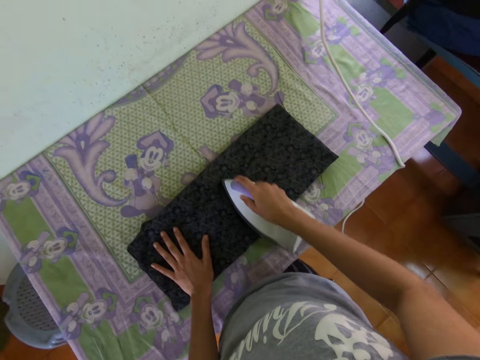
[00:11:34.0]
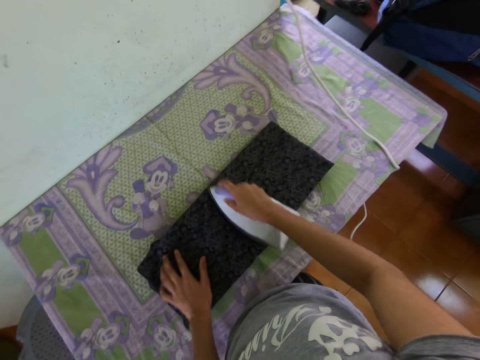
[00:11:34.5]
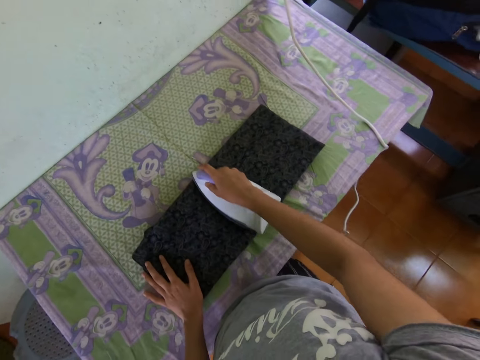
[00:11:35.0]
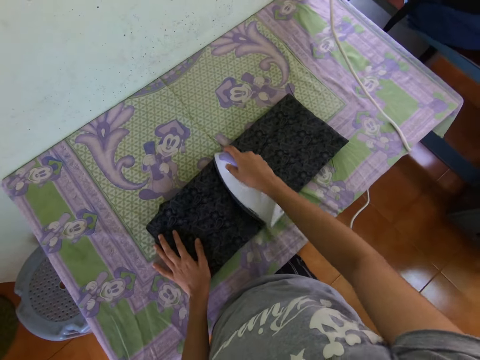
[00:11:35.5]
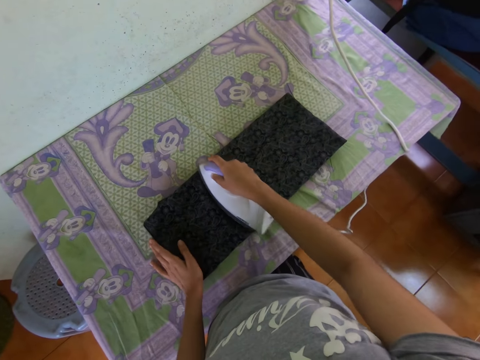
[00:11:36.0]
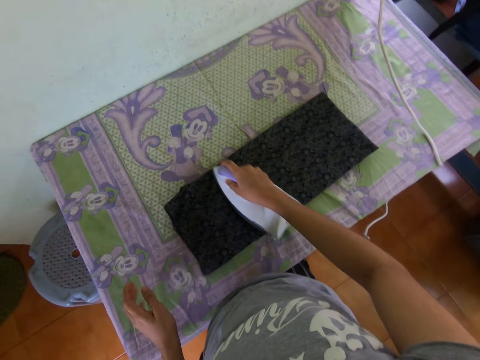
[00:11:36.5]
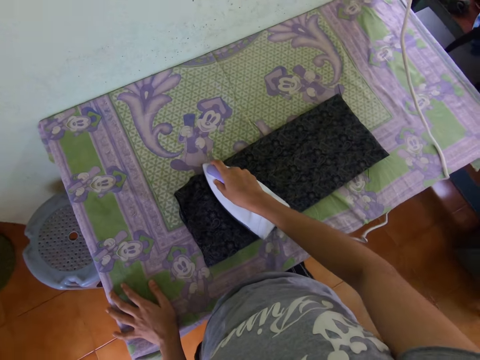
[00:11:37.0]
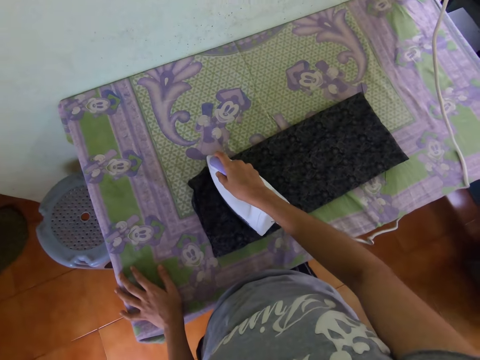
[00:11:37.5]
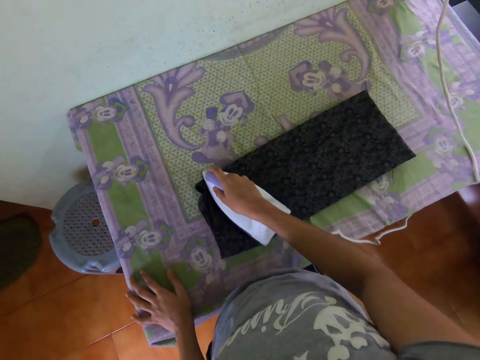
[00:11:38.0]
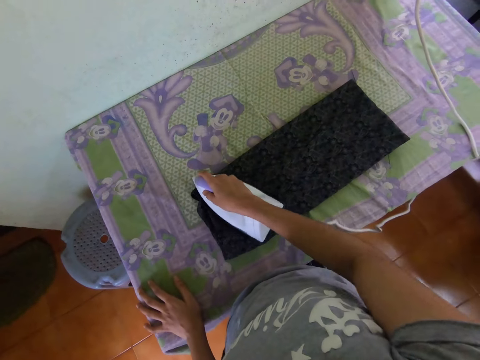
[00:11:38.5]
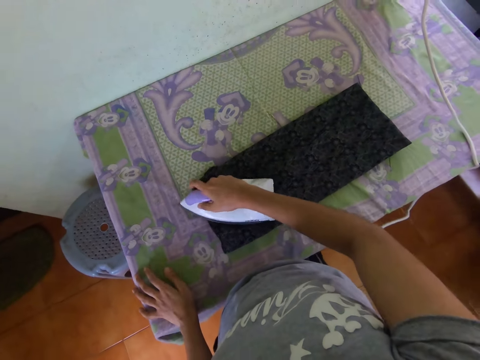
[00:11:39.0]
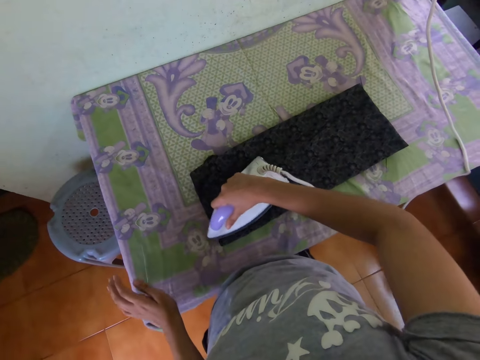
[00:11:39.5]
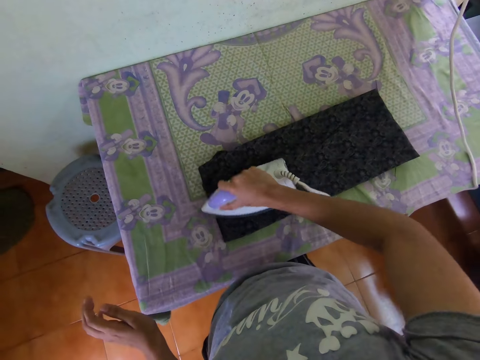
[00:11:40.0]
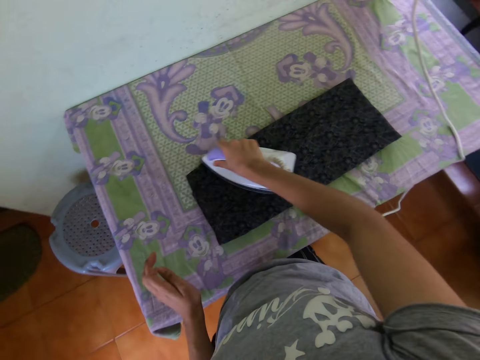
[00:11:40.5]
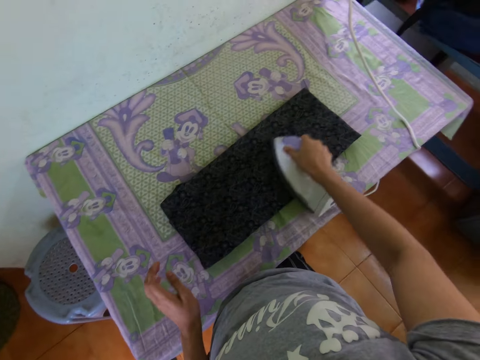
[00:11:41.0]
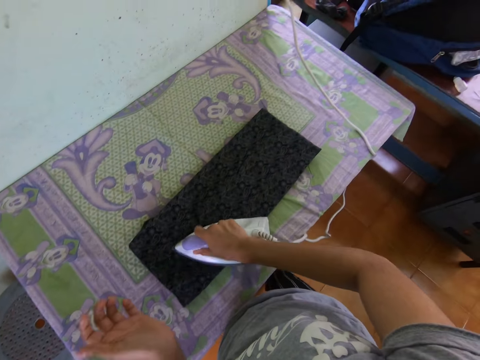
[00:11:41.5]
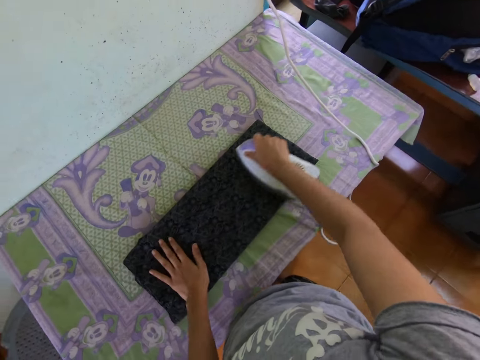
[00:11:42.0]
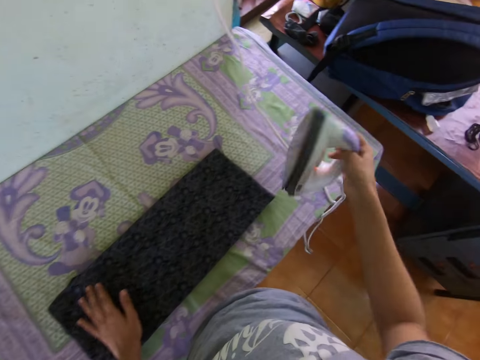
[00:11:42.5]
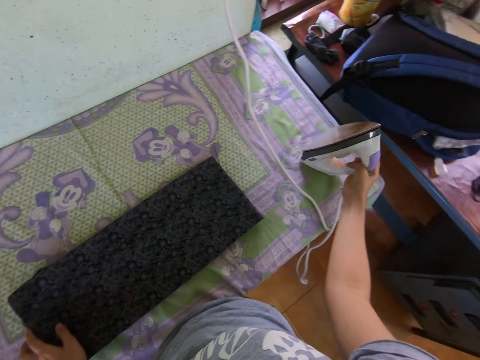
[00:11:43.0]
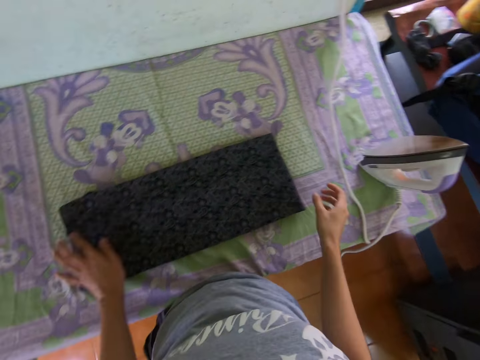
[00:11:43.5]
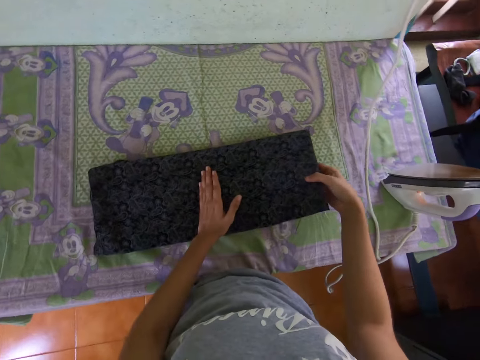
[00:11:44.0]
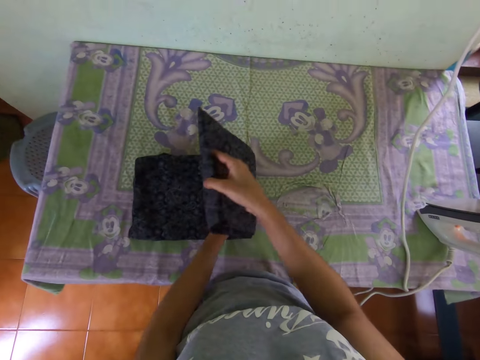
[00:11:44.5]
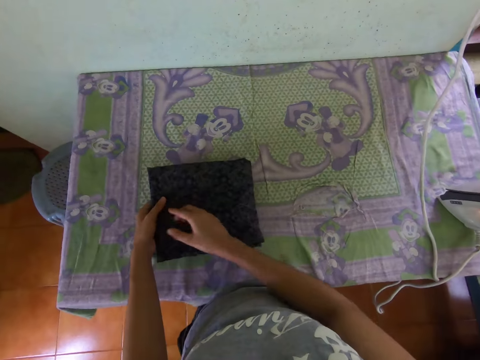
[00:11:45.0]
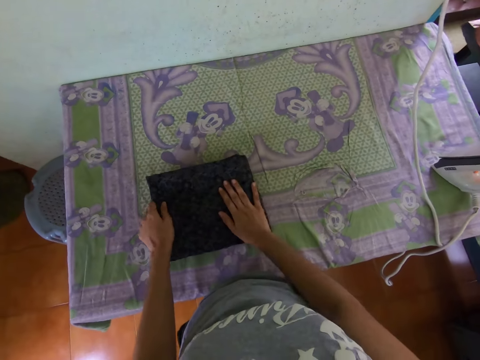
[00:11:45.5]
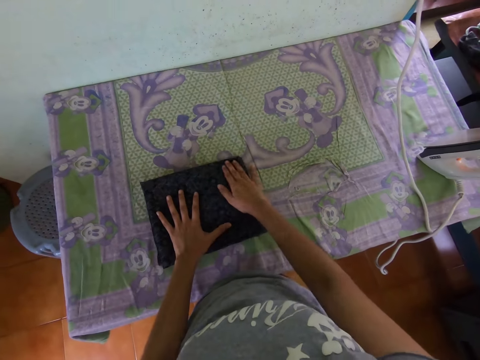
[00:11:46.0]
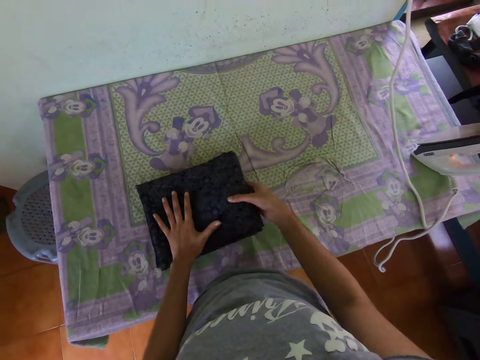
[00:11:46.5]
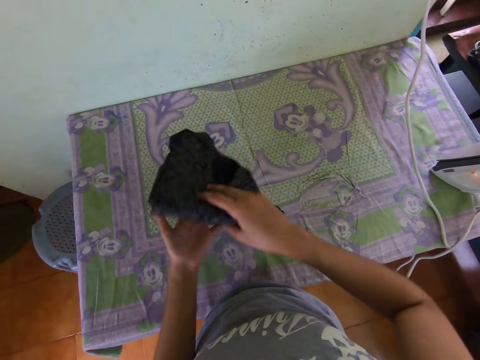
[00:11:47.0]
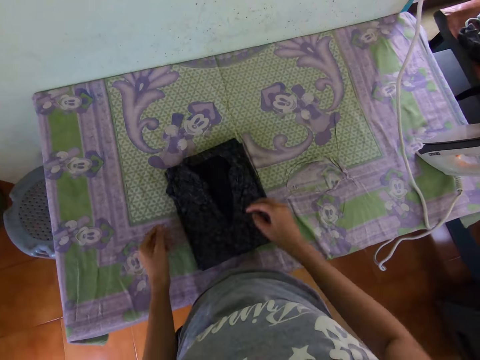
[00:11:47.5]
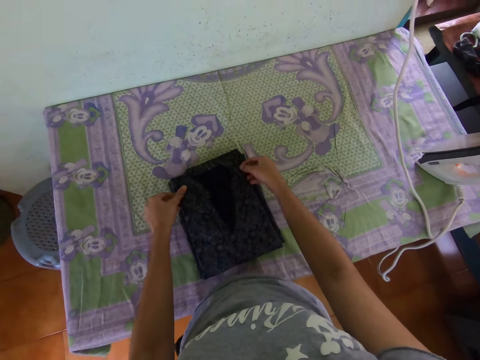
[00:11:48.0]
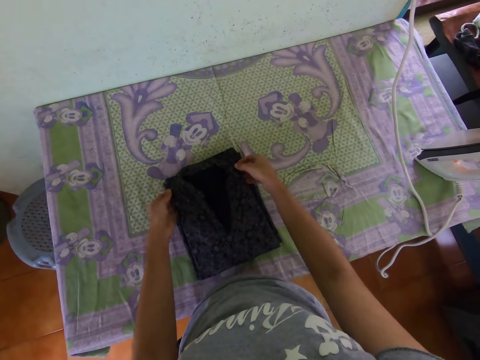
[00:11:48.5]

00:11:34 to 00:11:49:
The camera wearer places the iron box on the table. They fold the dress.

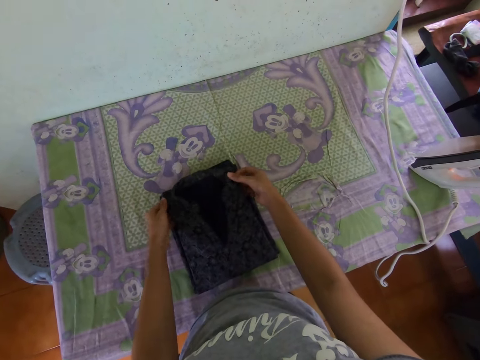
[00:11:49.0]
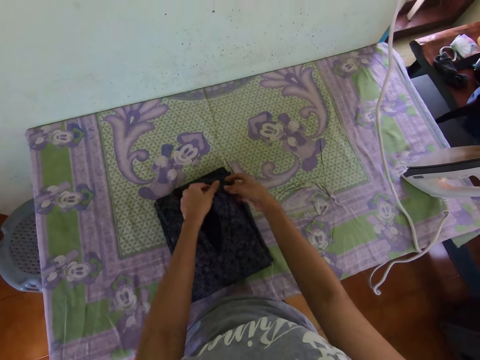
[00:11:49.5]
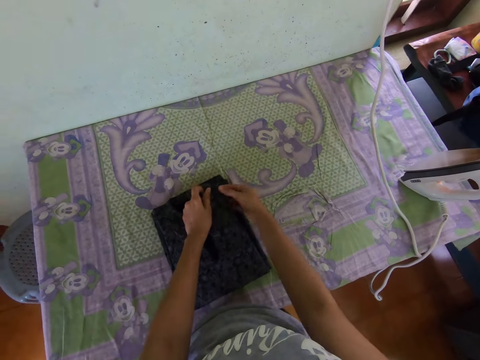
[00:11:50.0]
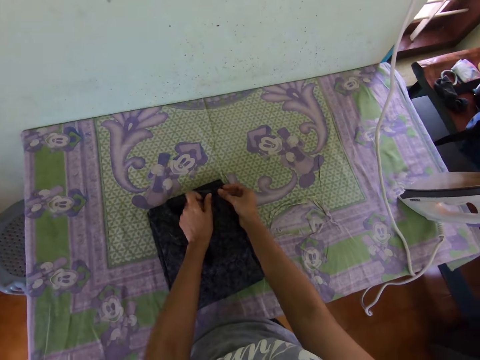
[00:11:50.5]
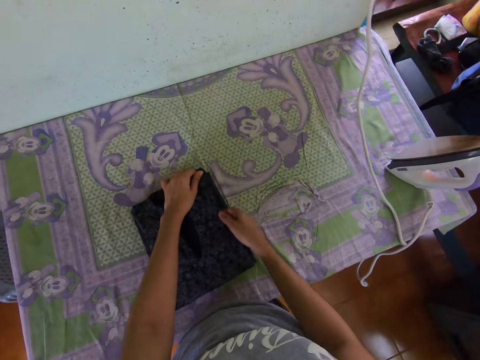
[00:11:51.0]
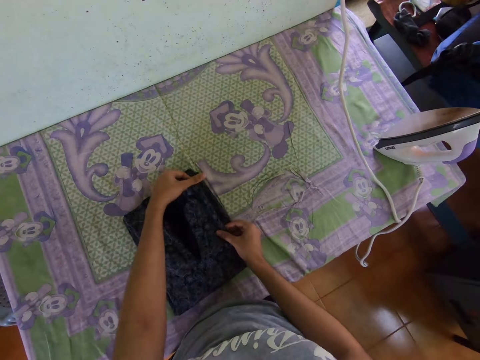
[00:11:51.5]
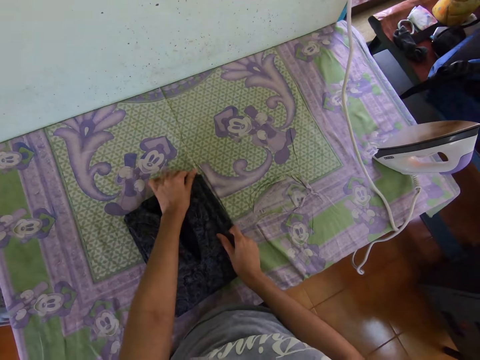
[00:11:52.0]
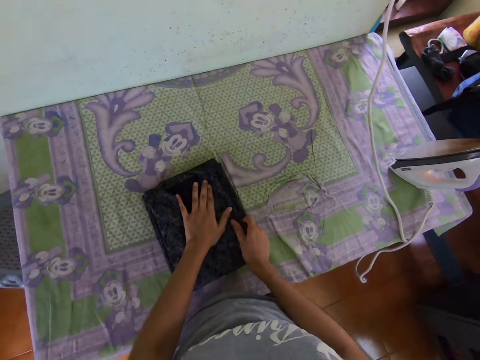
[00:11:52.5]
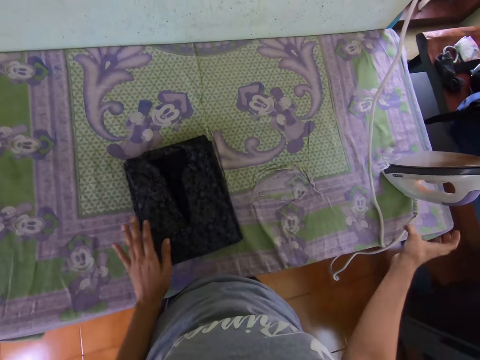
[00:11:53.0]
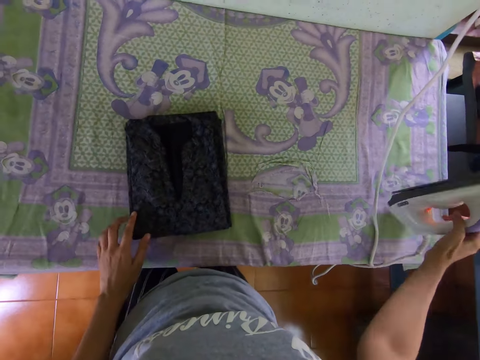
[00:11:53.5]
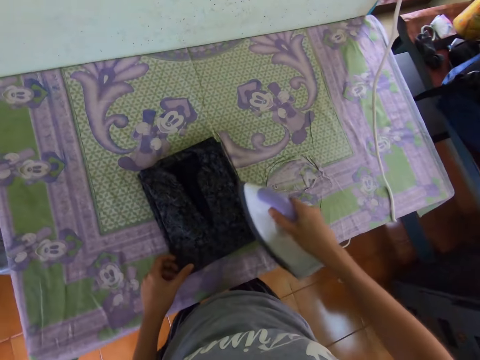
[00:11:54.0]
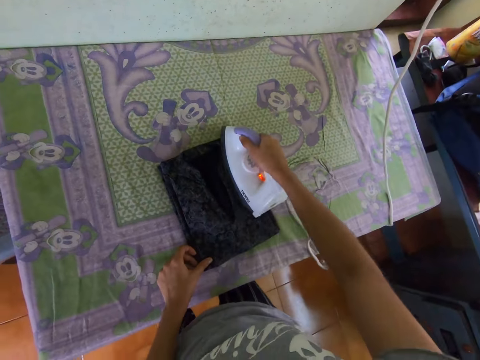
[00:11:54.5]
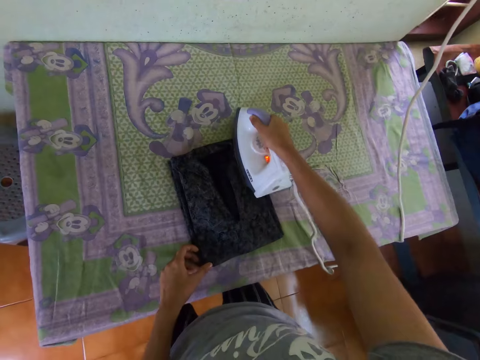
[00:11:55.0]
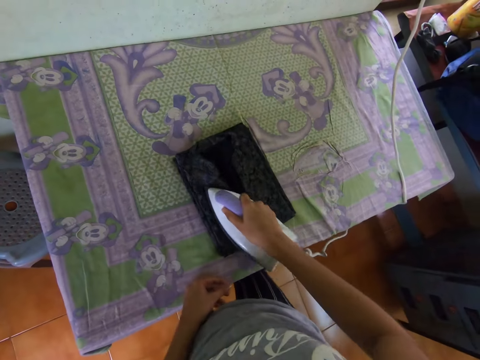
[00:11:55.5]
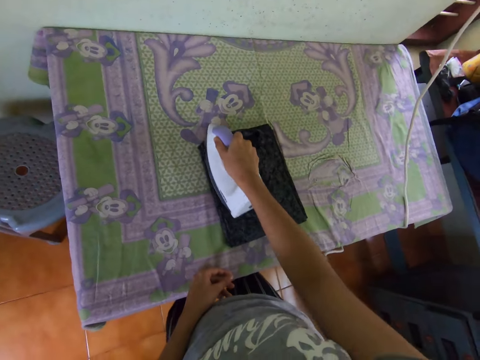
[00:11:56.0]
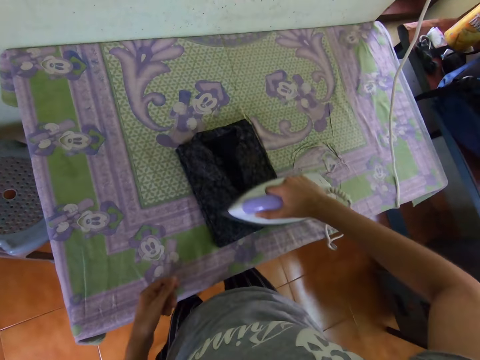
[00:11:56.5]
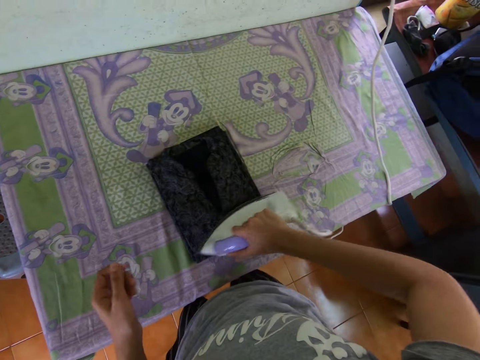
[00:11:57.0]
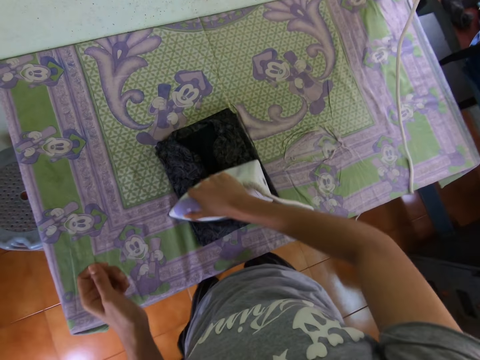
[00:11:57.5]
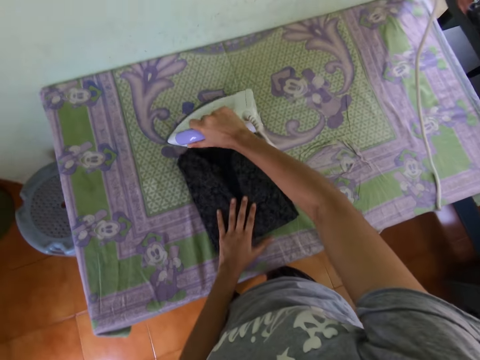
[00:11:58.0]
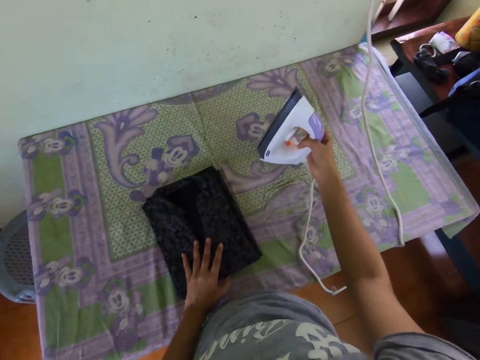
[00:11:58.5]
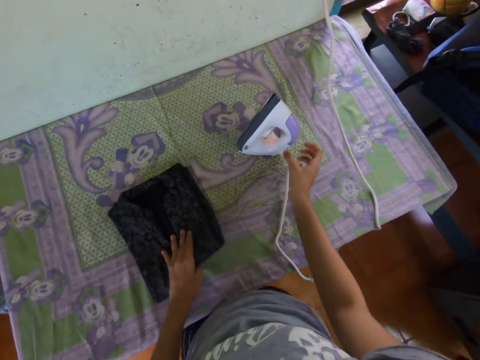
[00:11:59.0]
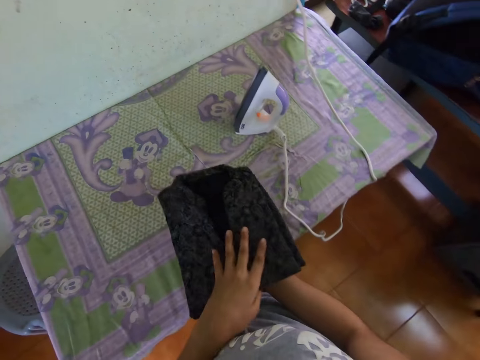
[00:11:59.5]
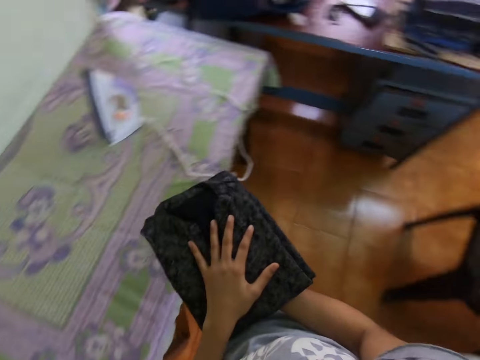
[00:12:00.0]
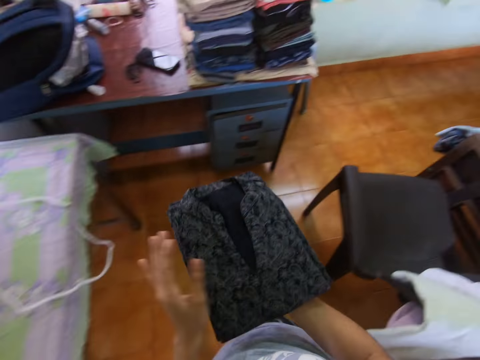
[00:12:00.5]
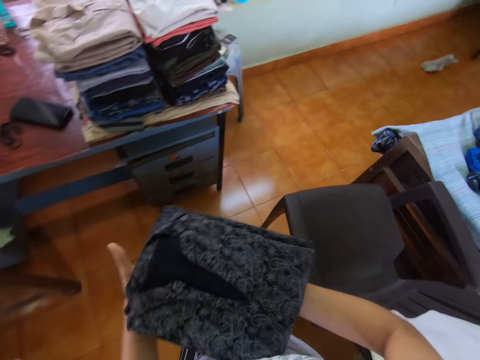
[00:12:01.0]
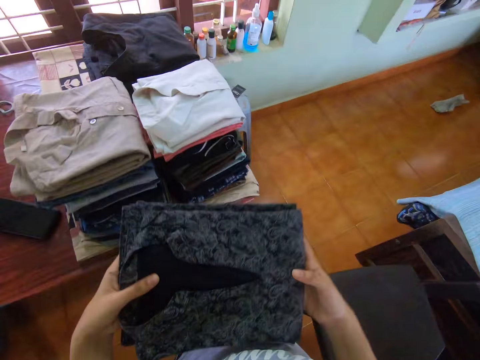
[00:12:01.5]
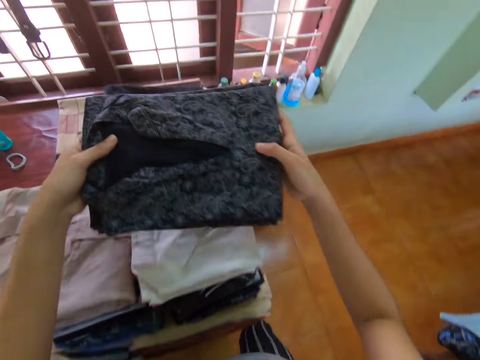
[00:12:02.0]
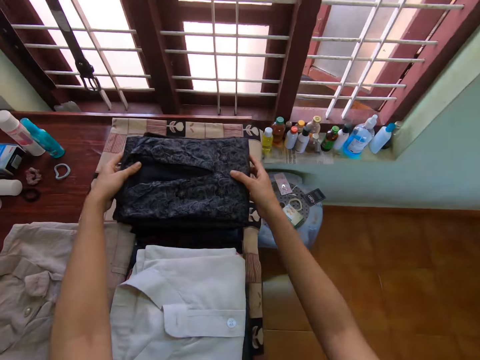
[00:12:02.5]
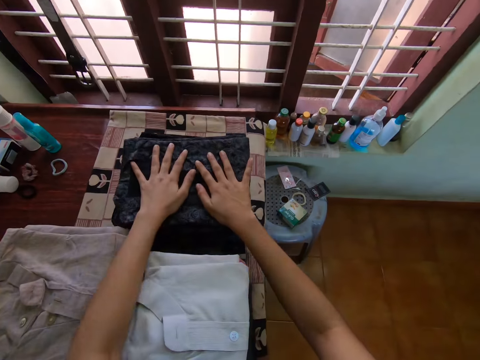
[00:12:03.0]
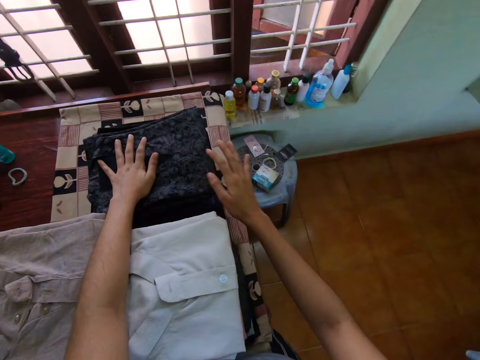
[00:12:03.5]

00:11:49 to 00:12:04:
The camera wearer adjusts the dress. They pick up the iron box and iron the dress. They place the iron box on the table. They pick up the dress. They walk around. They place the dress down on the table.
